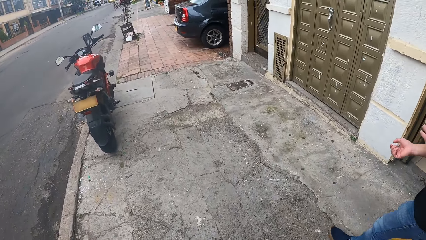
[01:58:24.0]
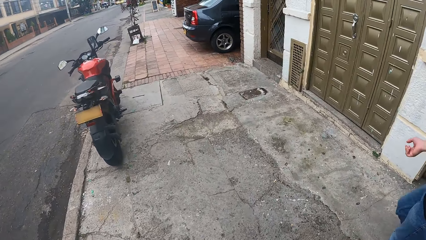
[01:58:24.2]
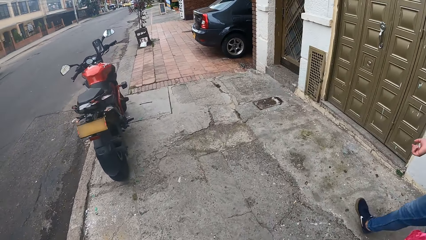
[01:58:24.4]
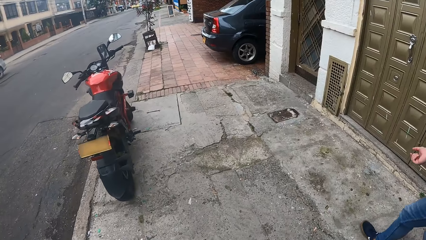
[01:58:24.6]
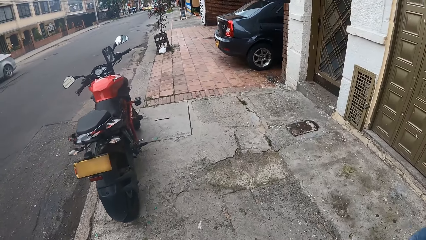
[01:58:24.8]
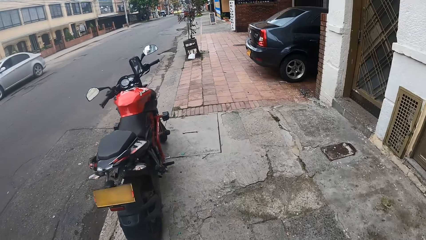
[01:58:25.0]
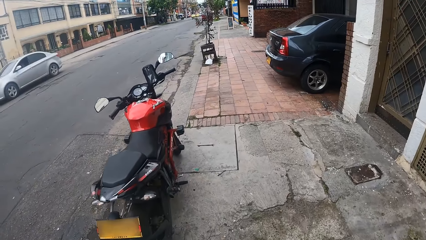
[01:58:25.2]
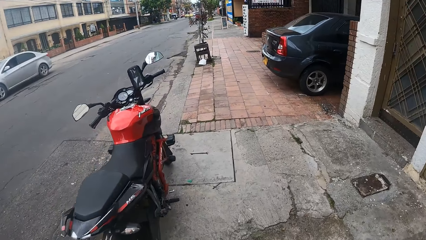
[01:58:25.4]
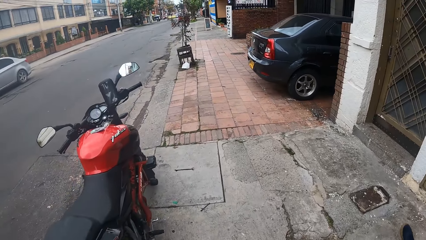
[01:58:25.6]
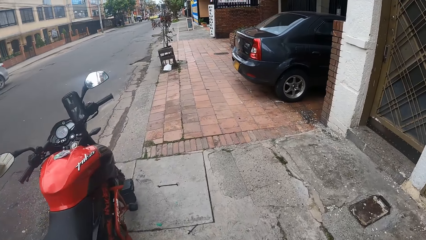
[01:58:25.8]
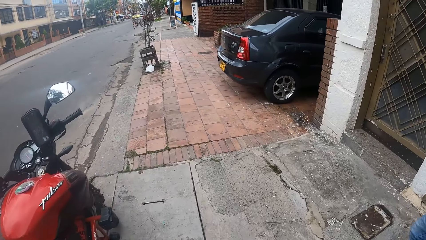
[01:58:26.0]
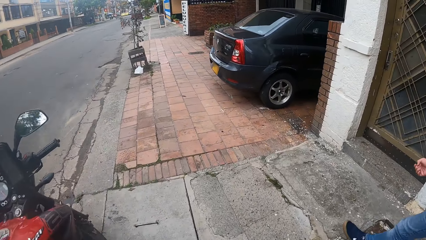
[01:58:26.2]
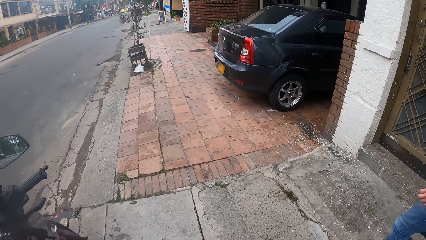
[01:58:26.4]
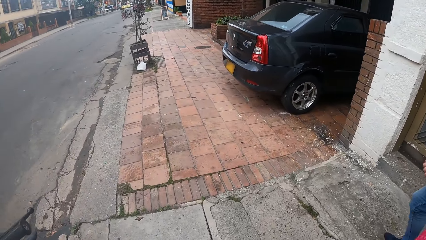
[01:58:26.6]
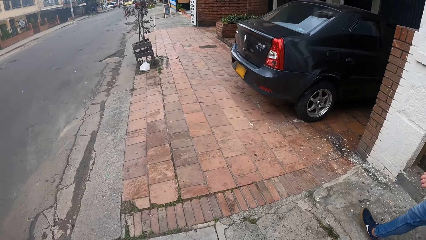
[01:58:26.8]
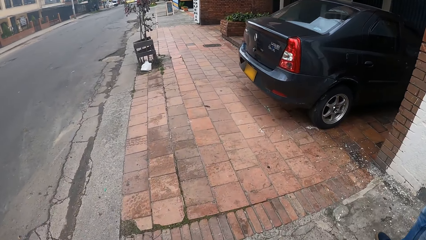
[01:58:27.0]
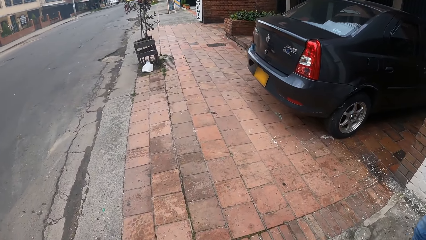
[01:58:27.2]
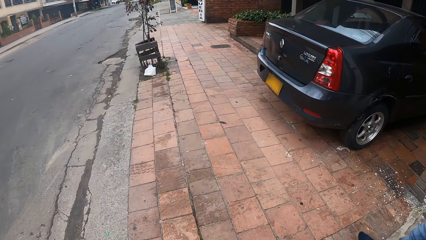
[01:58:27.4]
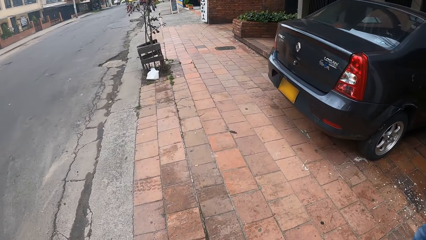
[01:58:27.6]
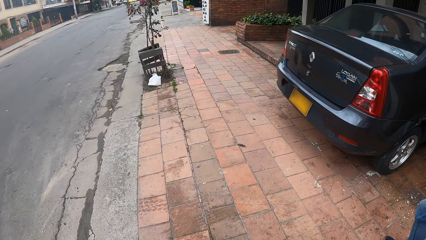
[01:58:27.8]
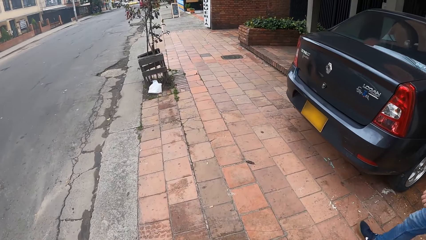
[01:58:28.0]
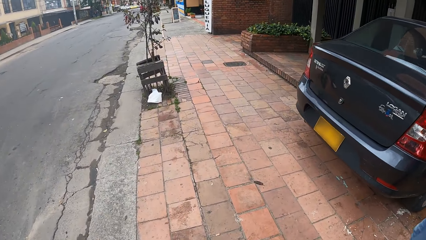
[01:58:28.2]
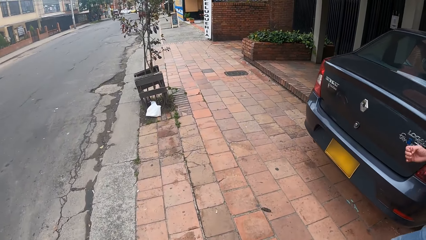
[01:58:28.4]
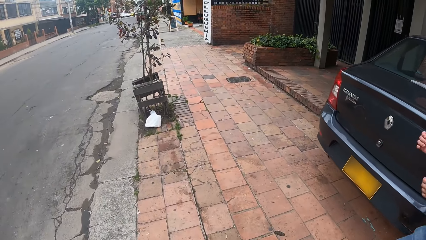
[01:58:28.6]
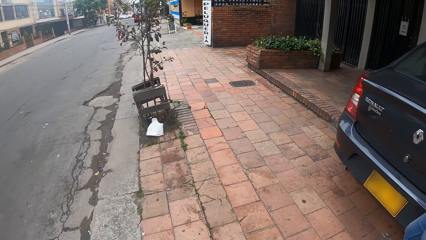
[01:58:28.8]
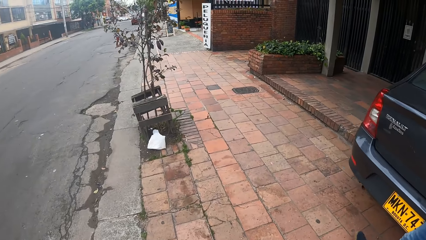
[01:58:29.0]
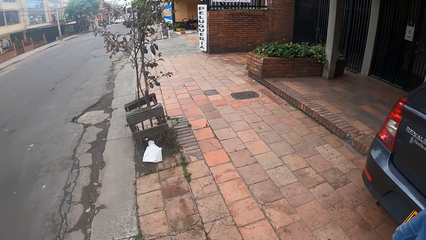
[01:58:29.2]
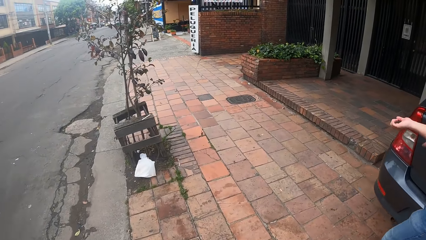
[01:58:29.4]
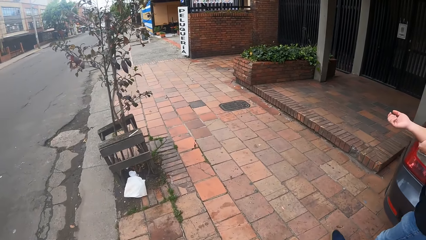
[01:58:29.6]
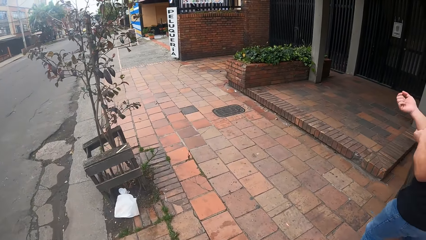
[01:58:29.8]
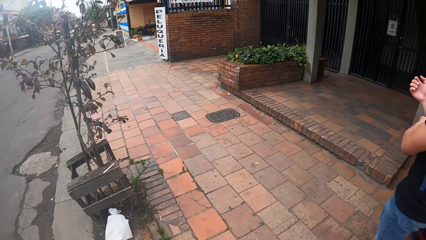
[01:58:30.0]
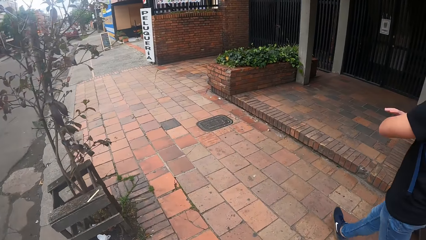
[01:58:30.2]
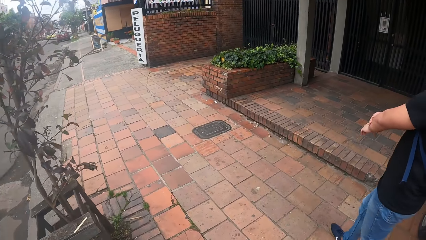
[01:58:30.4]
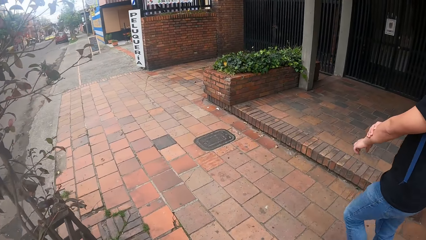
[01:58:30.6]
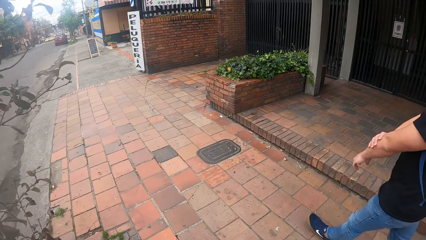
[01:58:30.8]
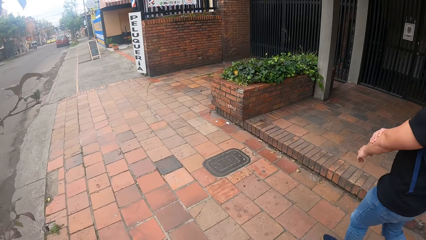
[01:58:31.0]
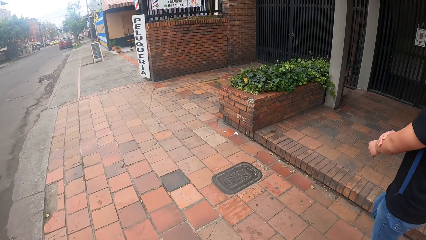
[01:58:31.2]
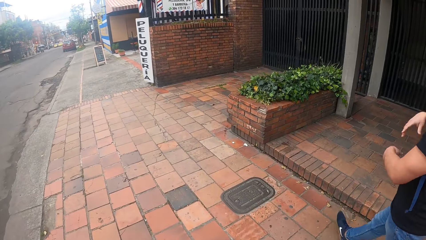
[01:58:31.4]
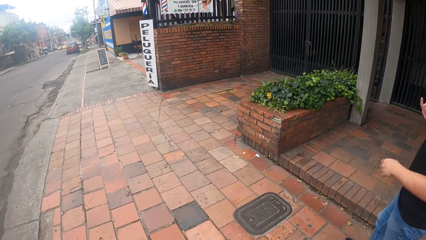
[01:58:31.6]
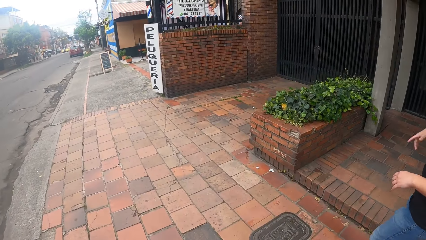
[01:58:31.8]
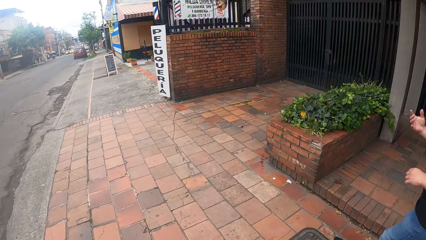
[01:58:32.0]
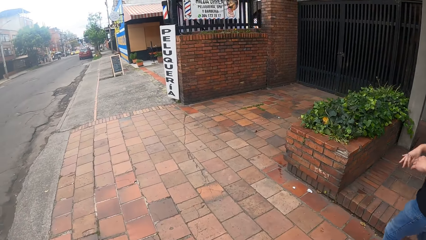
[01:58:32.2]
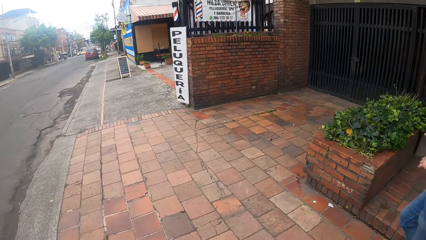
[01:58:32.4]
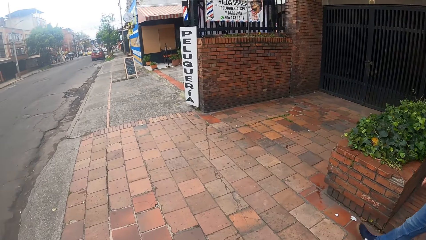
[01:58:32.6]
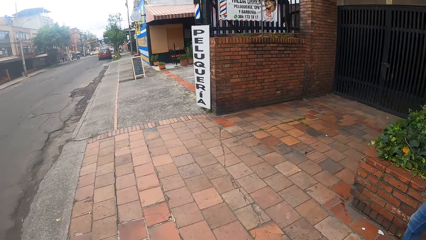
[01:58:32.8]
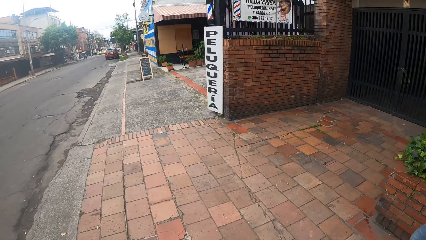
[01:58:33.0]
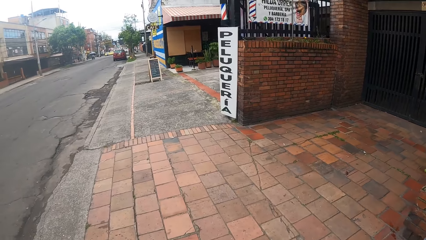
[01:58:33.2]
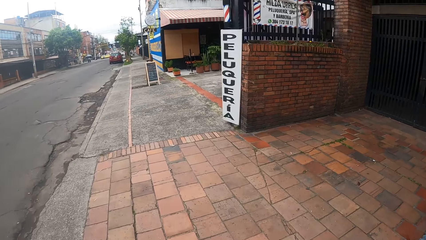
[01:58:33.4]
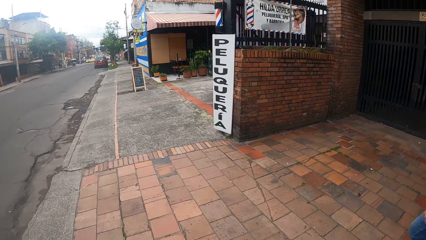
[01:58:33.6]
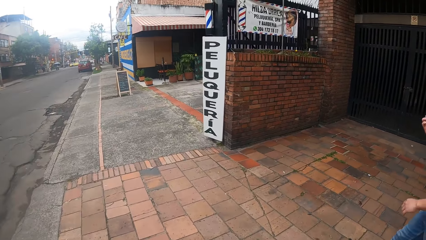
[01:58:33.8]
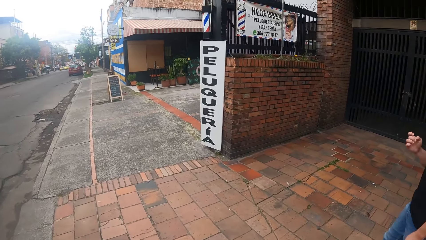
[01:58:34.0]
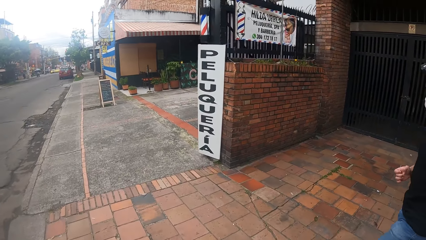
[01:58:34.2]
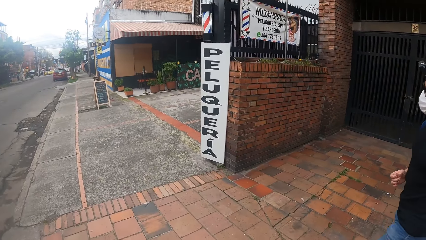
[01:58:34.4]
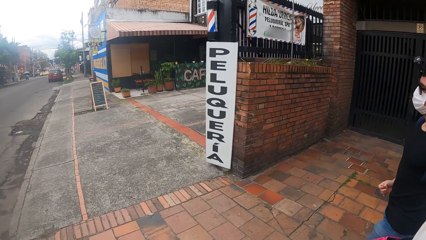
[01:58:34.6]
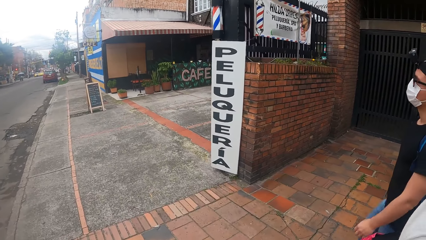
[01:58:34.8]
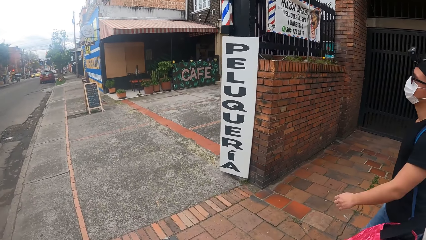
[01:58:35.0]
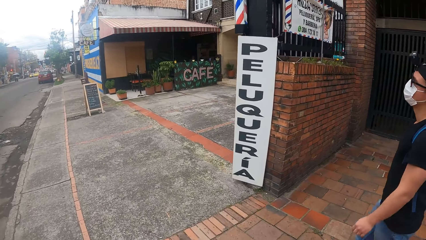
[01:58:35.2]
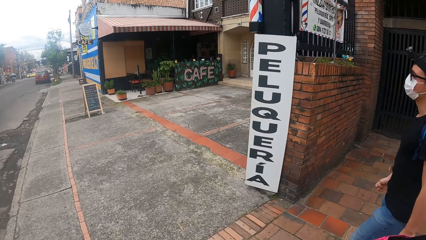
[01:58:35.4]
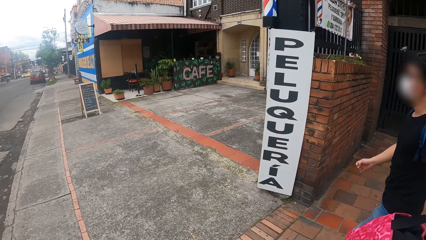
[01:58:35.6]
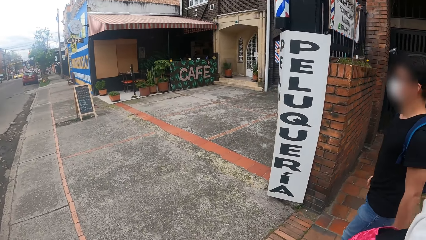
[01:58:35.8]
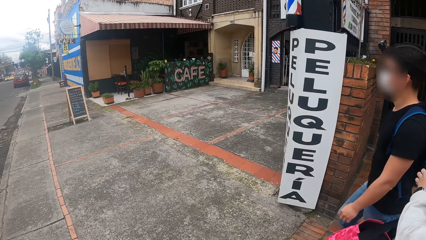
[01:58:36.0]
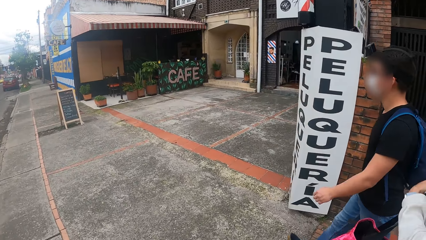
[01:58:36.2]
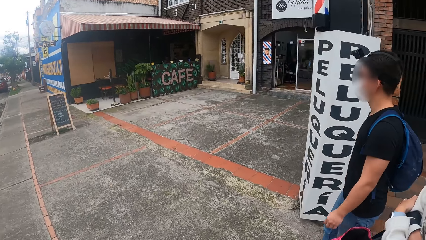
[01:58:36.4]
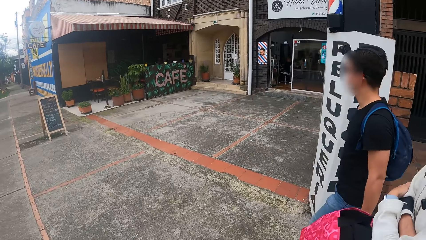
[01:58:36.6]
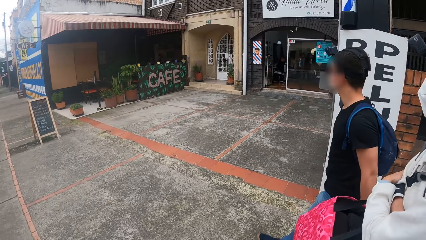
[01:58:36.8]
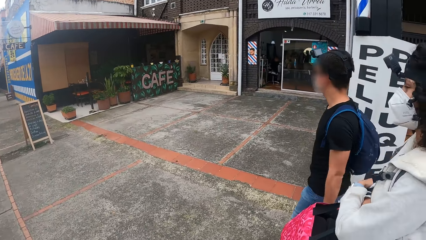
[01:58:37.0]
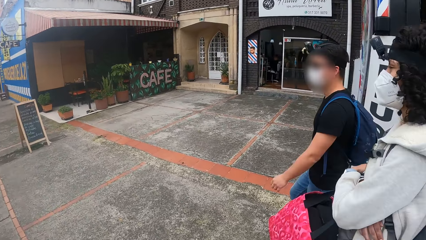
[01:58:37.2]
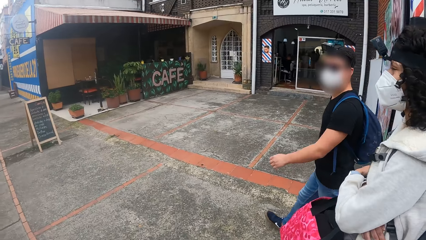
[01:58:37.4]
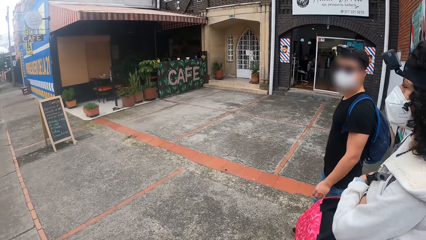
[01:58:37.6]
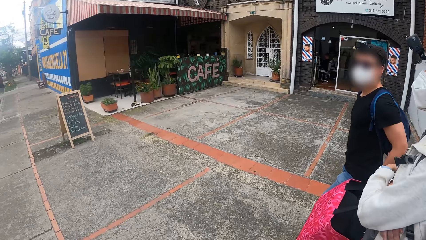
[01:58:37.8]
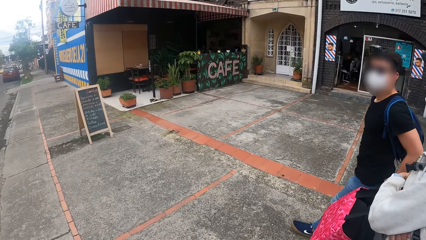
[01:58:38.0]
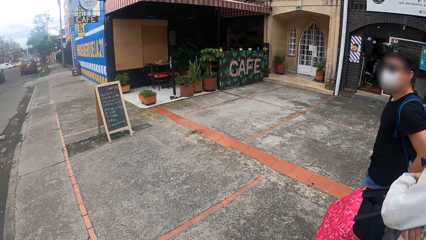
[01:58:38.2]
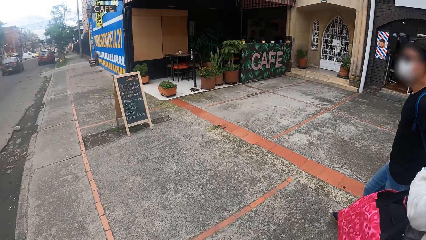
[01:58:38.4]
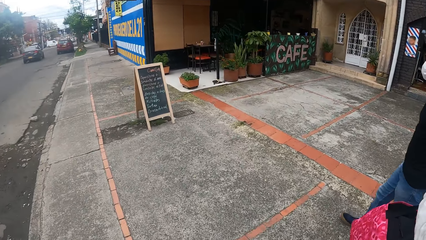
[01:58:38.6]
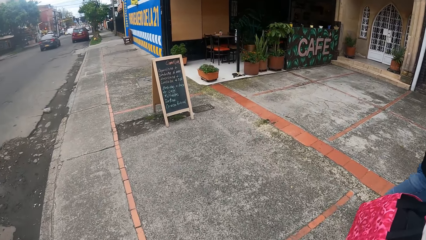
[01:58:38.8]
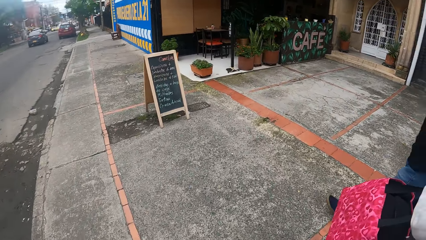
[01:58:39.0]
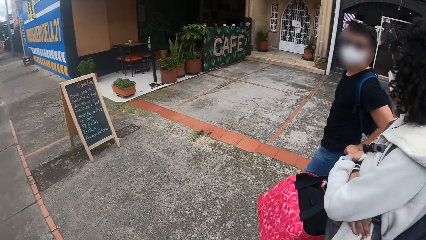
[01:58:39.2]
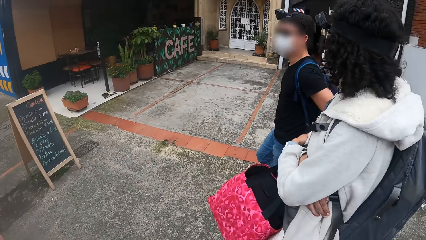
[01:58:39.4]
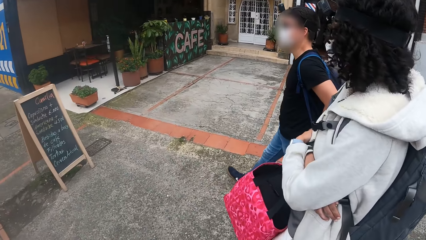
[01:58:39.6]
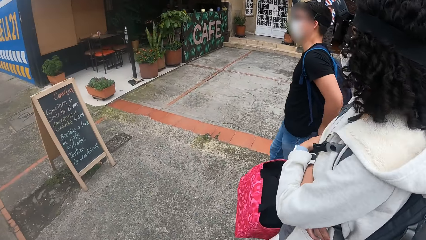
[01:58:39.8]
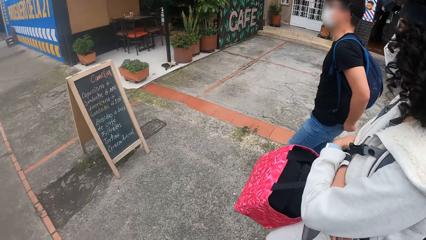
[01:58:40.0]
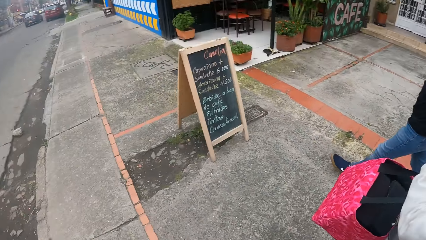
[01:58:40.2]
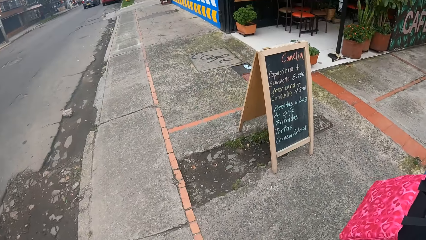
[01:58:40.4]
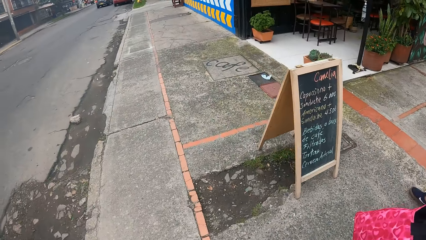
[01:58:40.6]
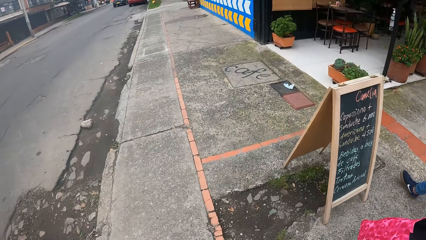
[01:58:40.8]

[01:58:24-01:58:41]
The camera wearer walks on the sidewalk with a man and a person. The man places his right hand on his left hand. He touches his hand. He shakes his right hand. The man walks on the sidewalk with the camera wearer and the person.
